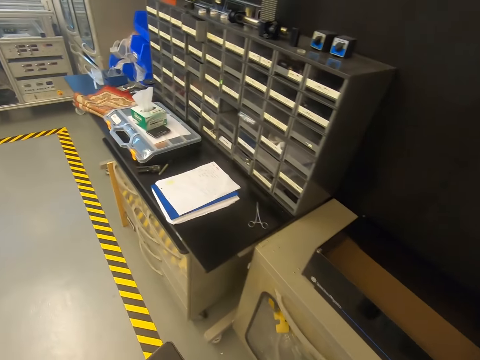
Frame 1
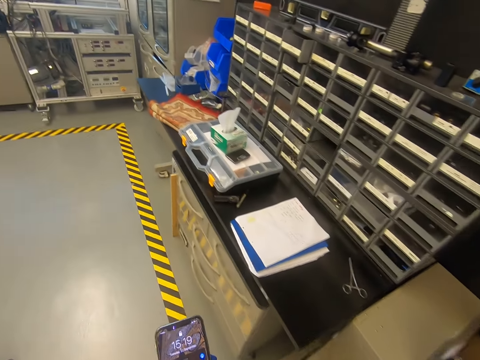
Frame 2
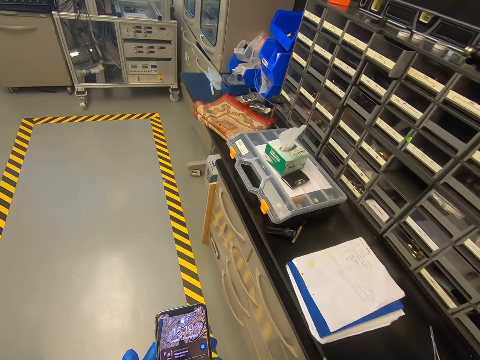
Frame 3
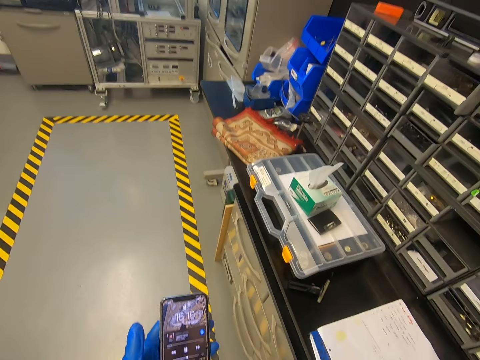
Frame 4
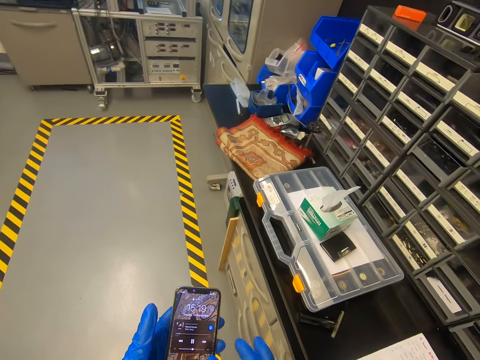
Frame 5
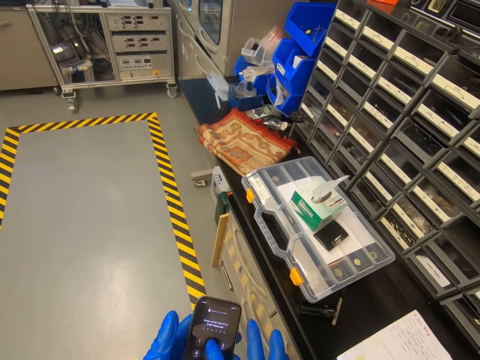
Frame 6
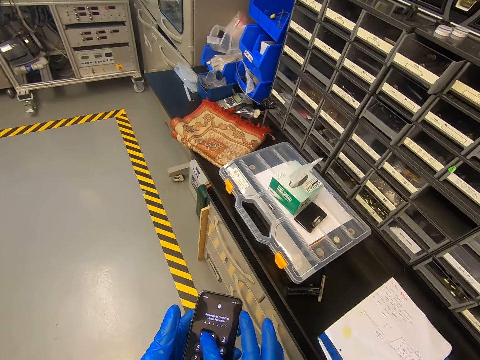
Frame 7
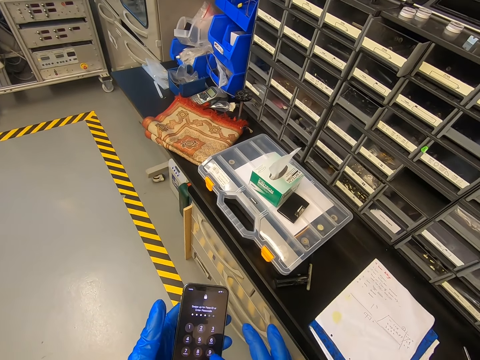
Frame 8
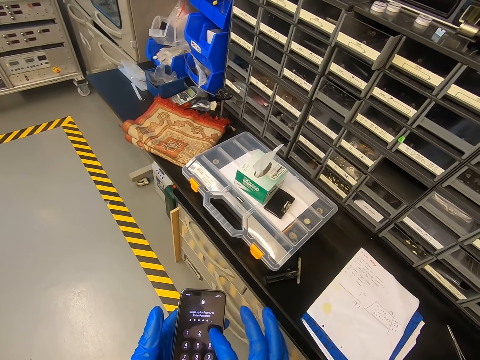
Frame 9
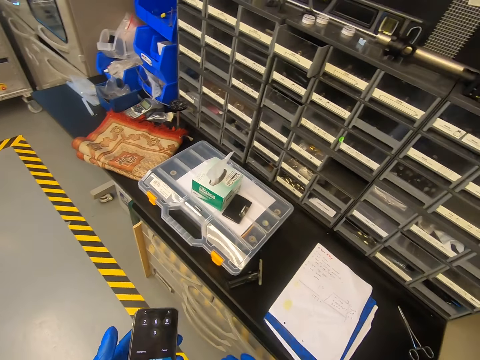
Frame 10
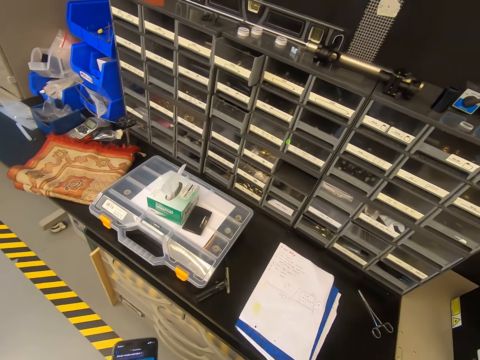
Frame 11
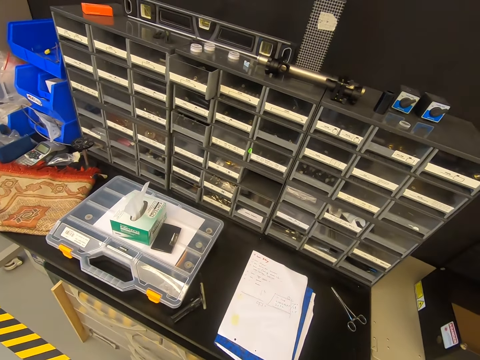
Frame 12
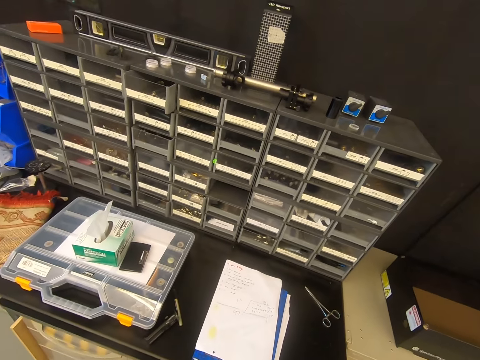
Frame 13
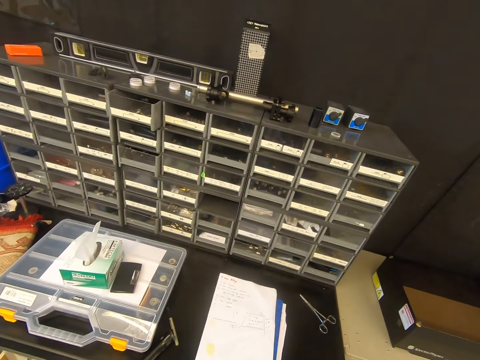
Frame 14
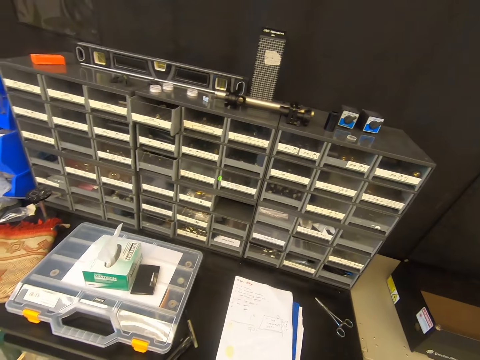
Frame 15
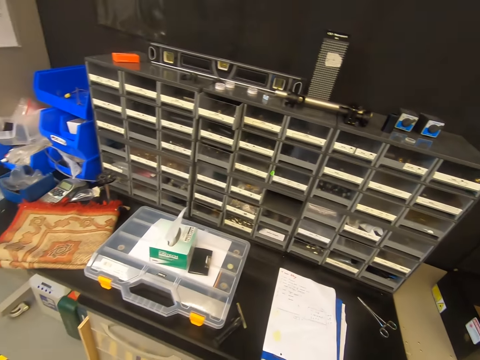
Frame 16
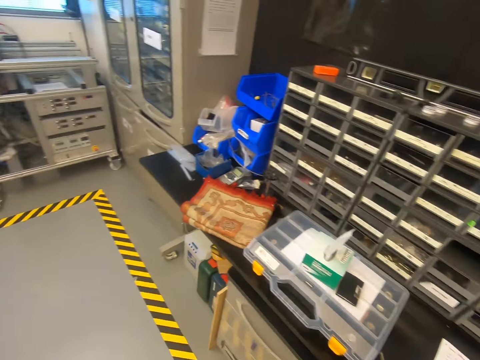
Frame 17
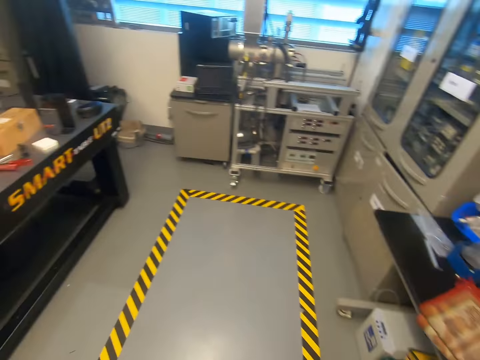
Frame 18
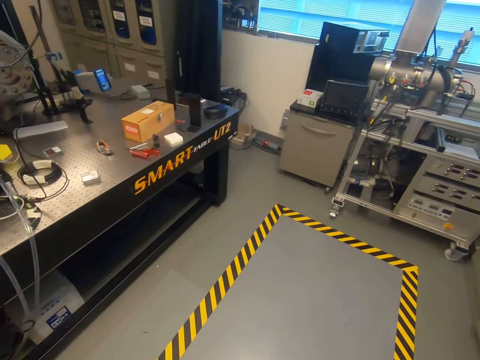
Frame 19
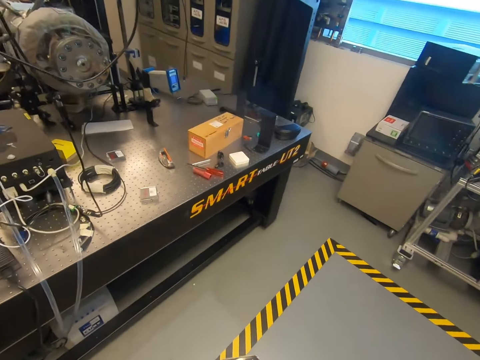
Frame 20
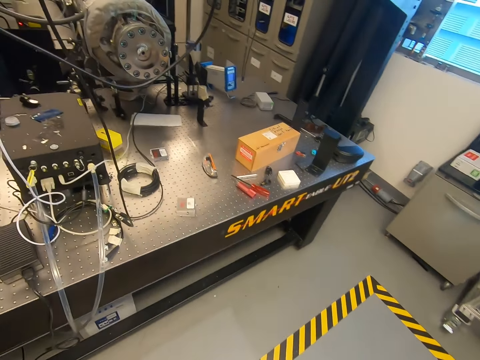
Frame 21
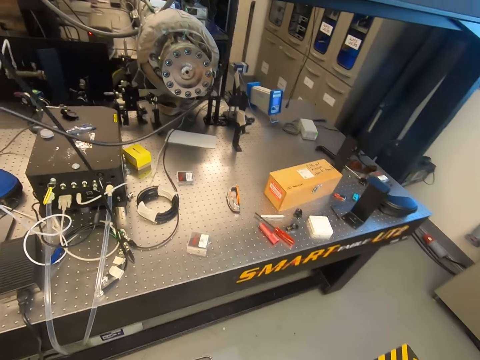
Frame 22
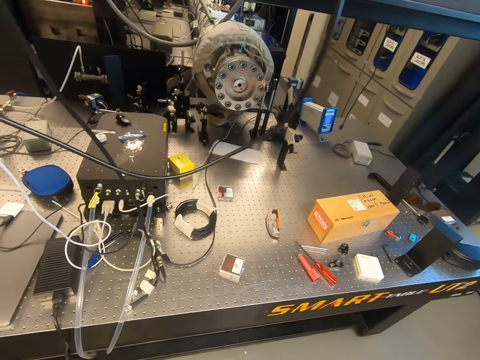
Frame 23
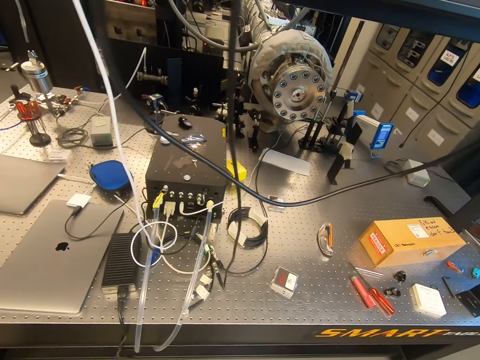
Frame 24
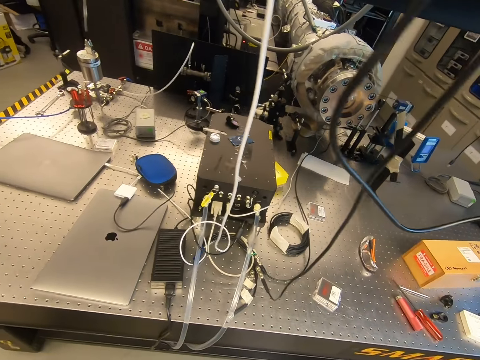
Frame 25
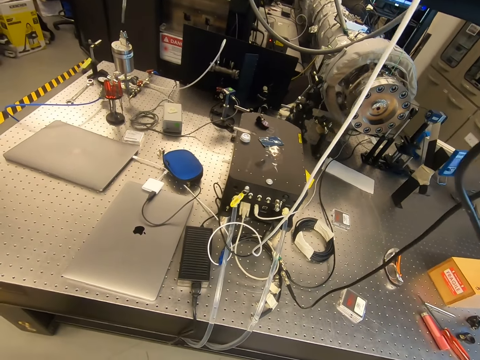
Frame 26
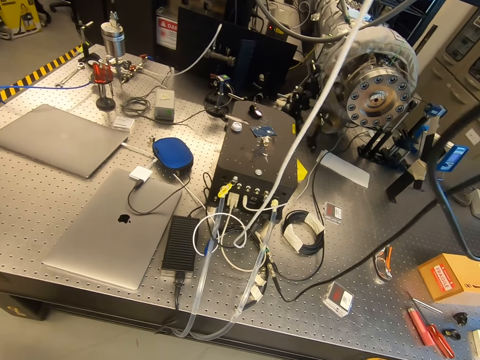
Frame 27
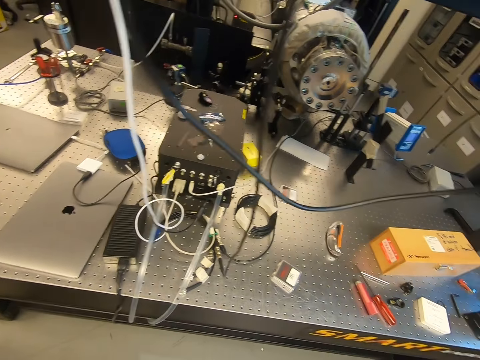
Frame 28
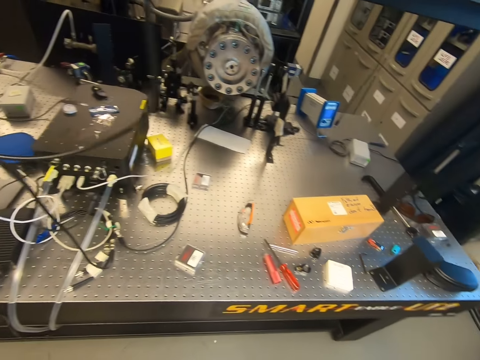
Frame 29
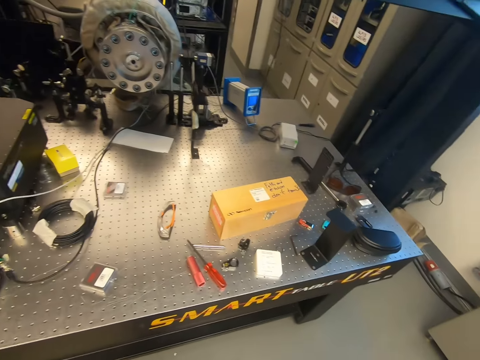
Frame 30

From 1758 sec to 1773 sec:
The camera wearer looks at the phone. They use the phone. They walk in the warehouse.

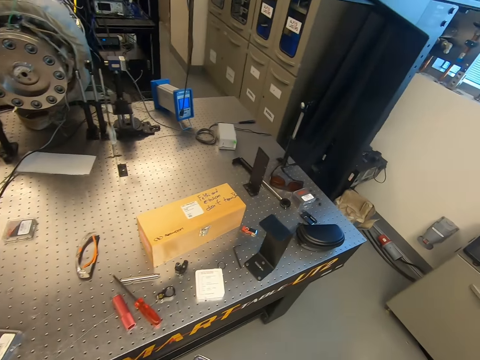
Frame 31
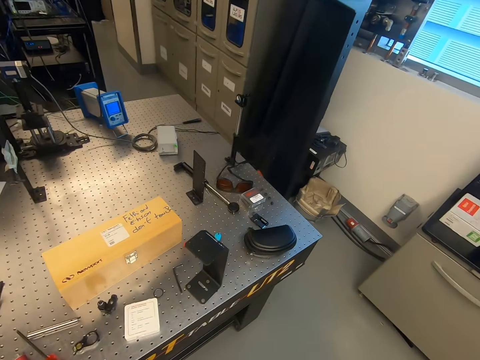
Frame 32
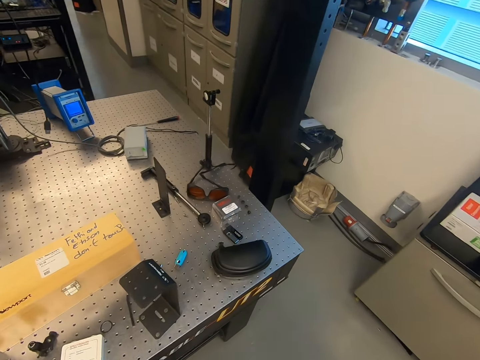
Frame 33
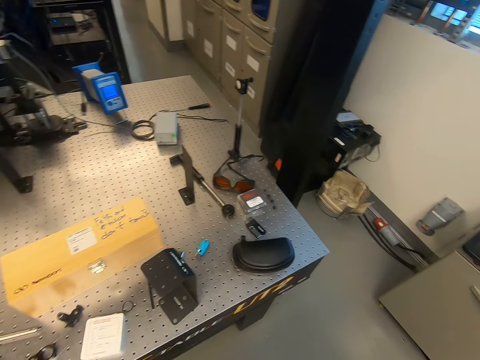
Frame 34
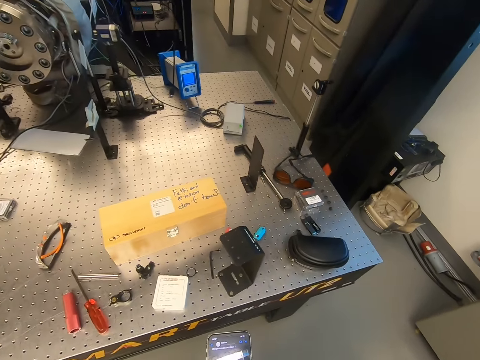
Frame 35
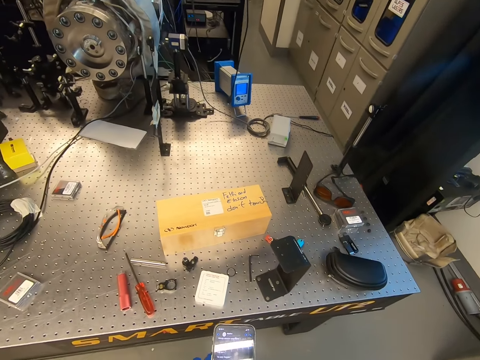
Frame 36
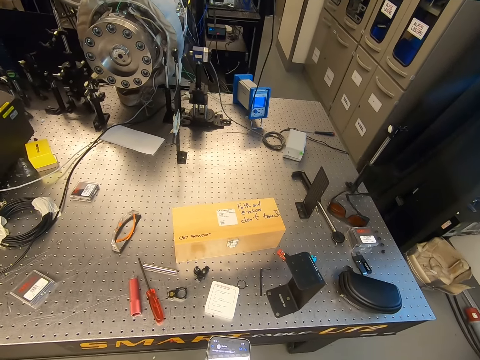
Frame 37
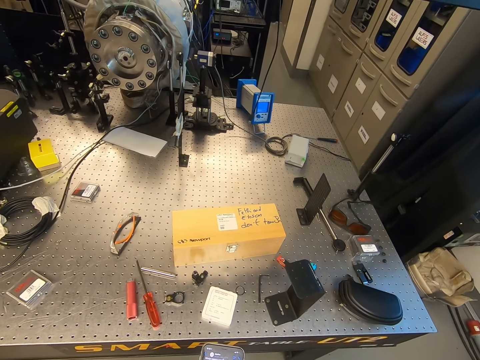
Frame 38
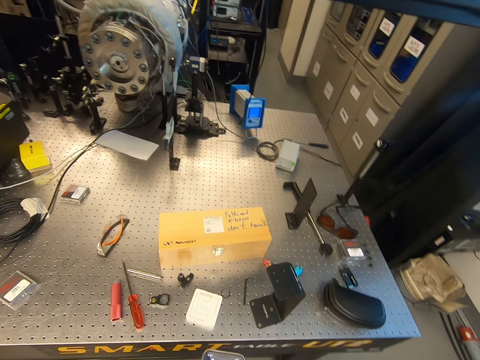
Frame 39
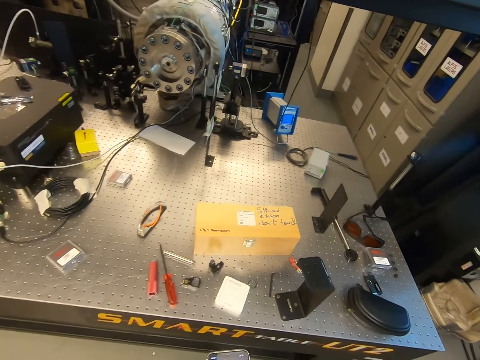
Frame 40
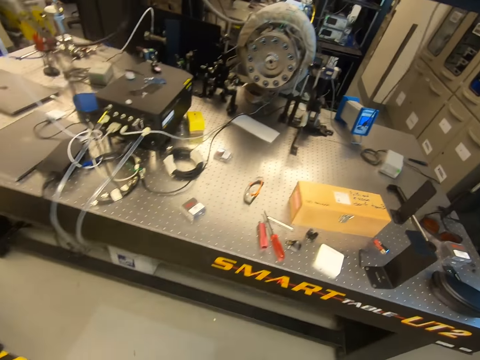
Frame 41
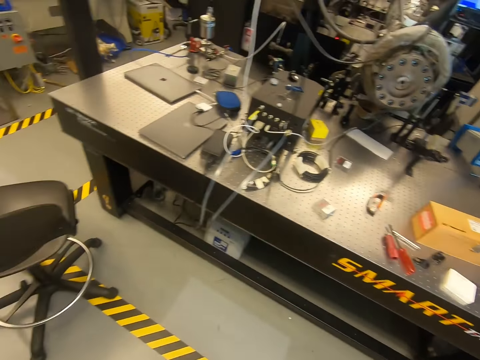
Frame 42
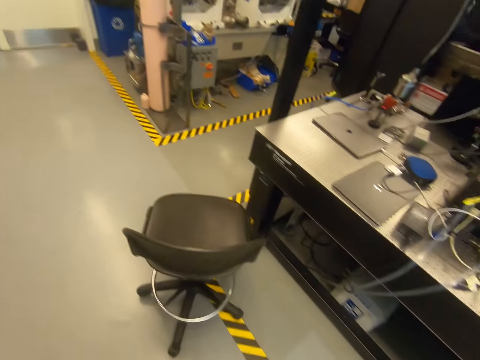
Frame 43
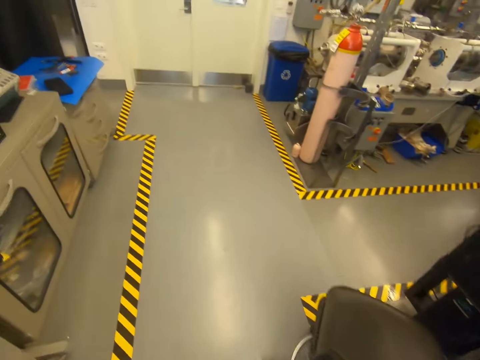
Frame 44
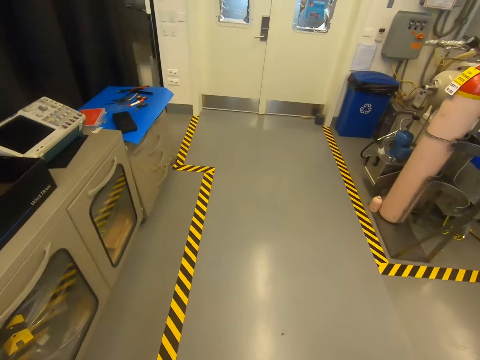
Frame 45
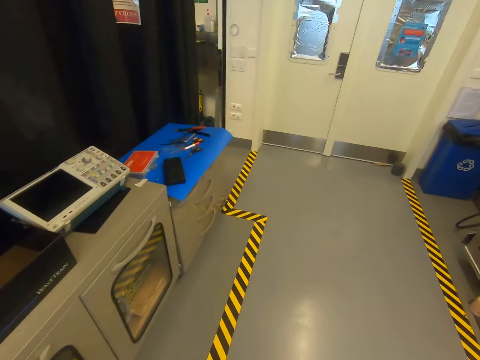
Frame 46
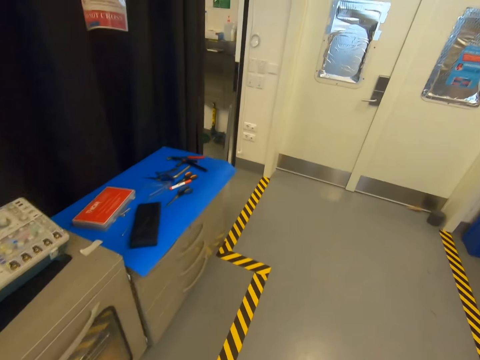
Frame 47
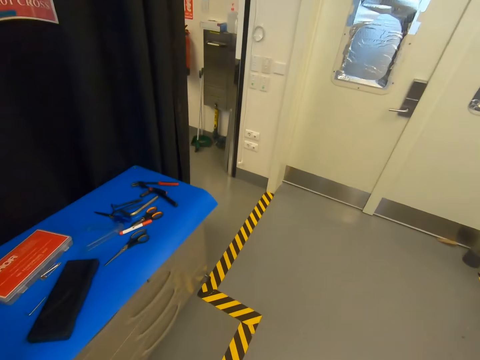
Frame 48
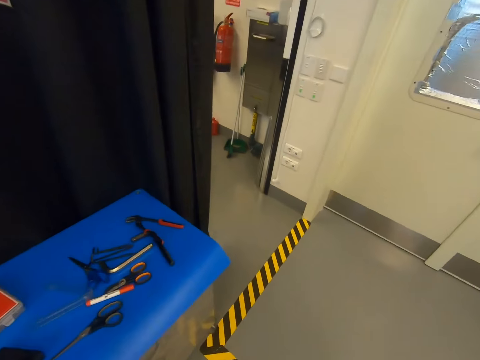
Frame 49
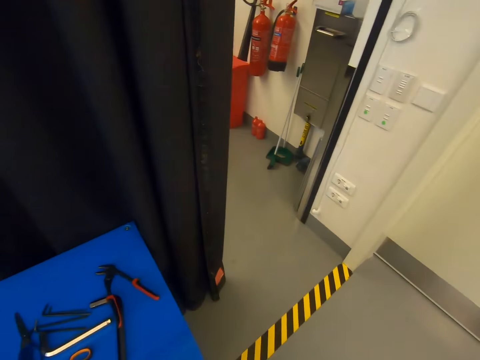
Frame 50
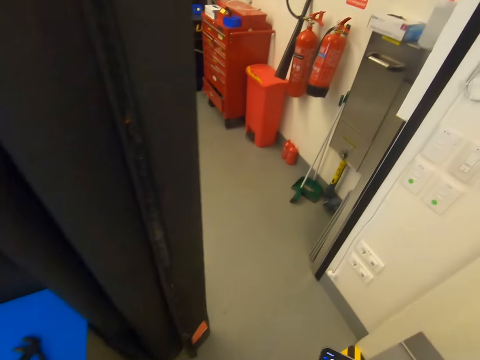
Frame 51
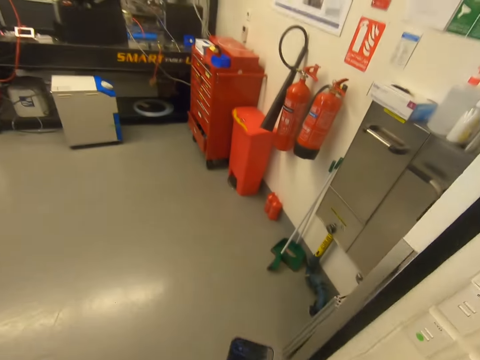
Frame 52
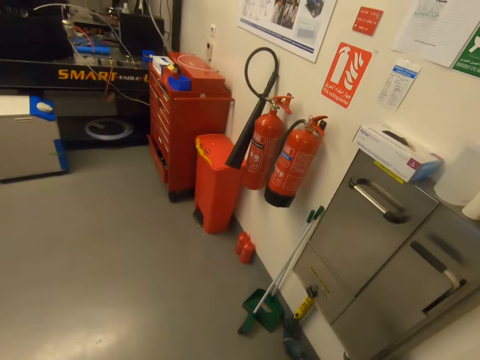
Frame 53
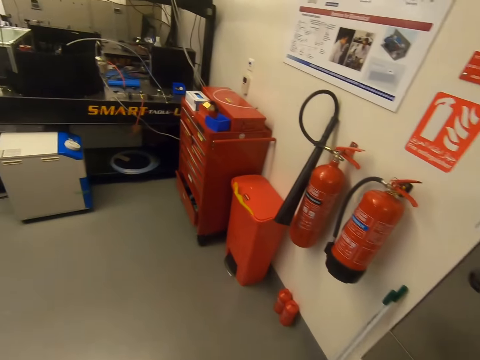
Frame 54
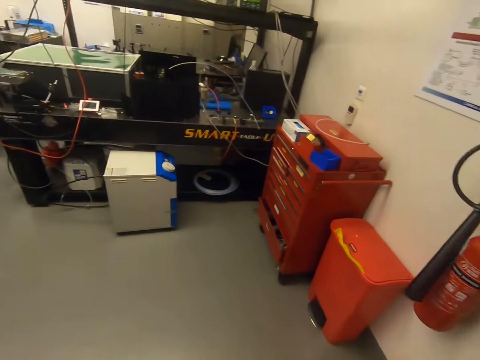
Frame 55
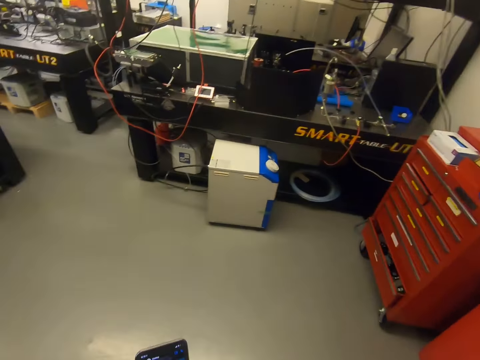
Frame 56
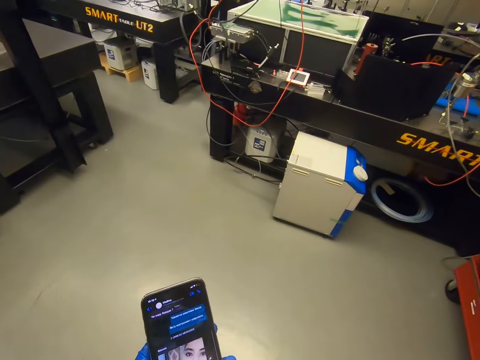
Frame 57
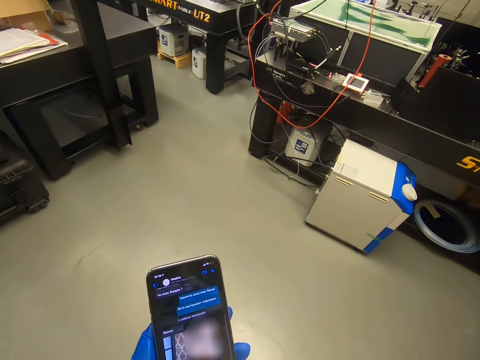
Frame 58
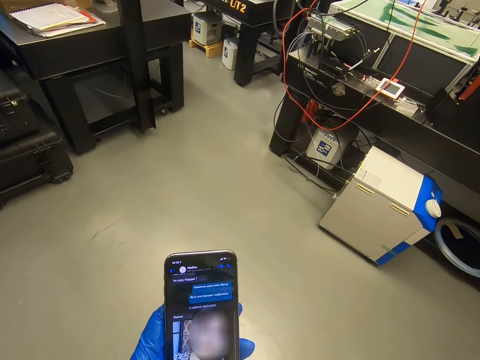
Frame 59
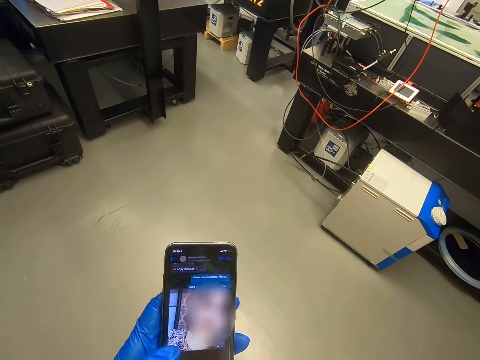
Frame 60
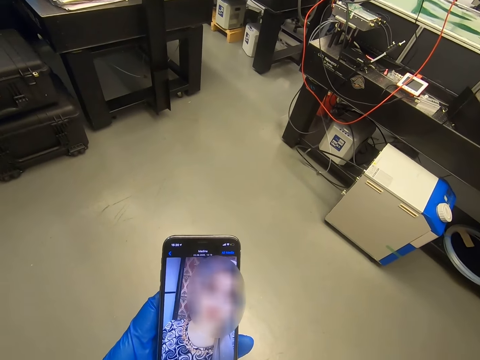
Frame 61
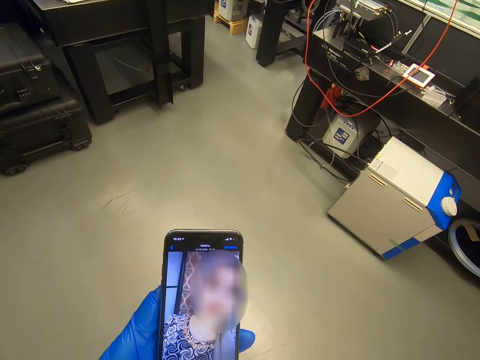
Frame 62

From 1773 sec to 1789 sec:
The camera wearer looks at the phone. They use the phone.
